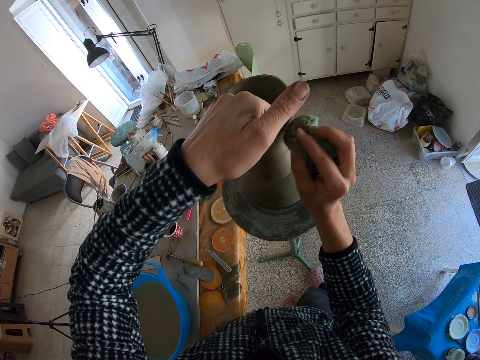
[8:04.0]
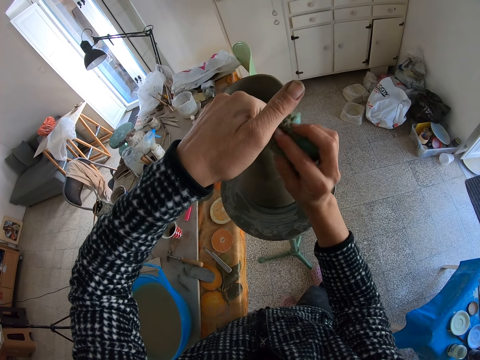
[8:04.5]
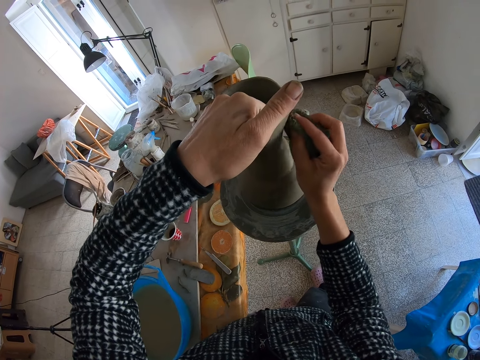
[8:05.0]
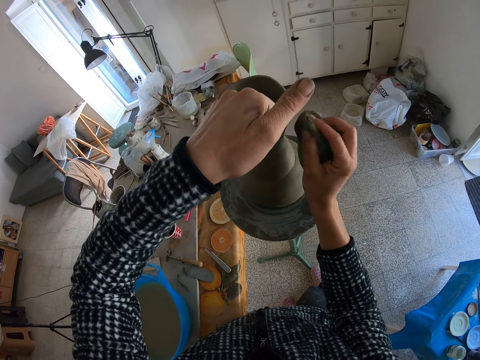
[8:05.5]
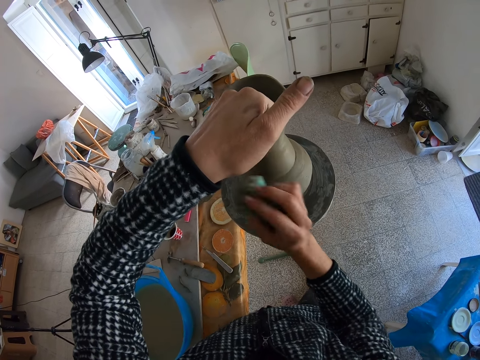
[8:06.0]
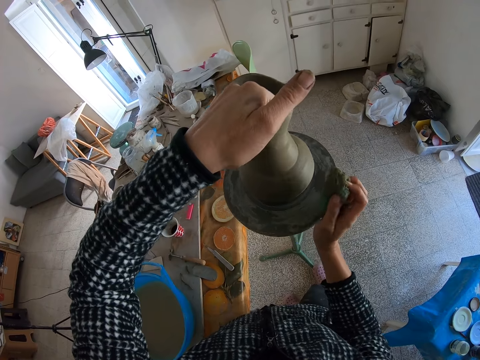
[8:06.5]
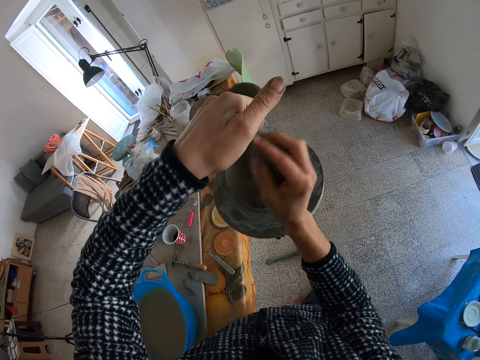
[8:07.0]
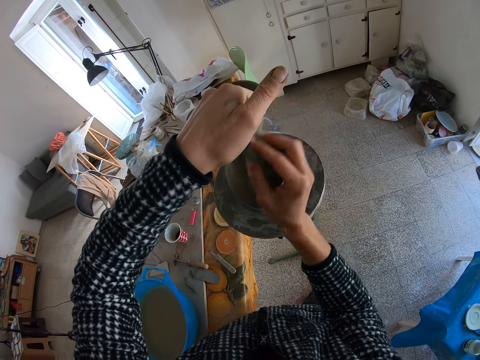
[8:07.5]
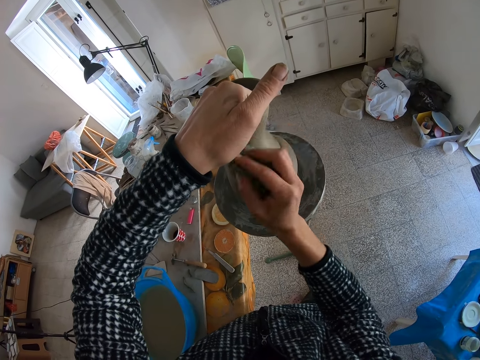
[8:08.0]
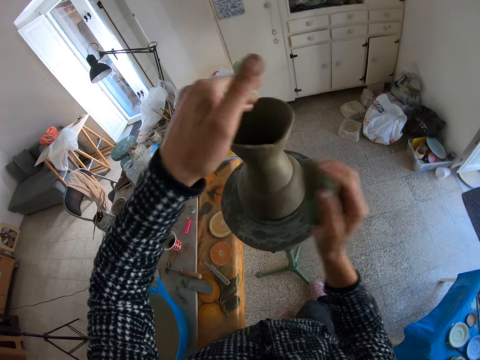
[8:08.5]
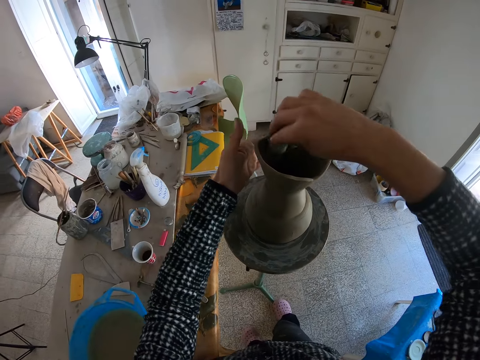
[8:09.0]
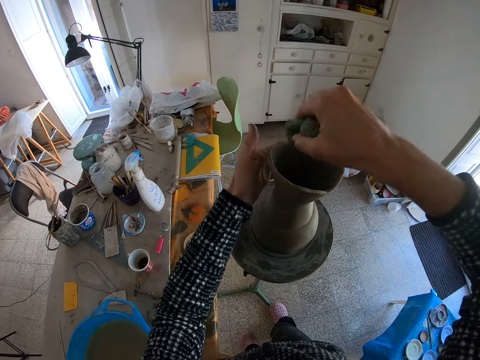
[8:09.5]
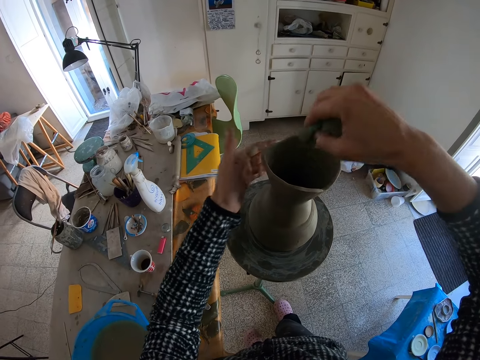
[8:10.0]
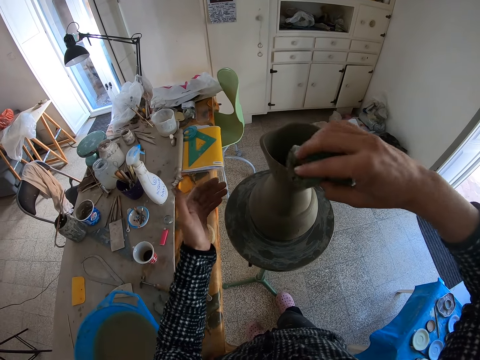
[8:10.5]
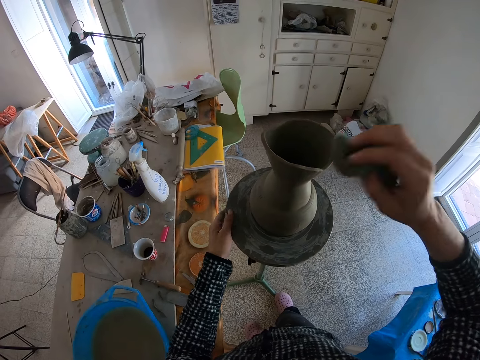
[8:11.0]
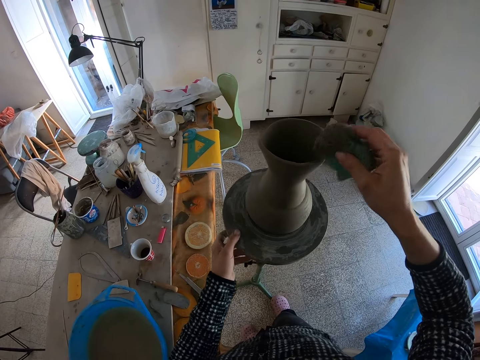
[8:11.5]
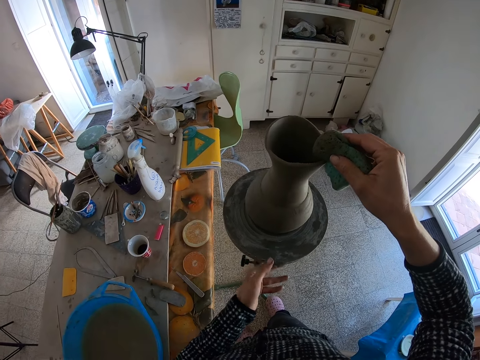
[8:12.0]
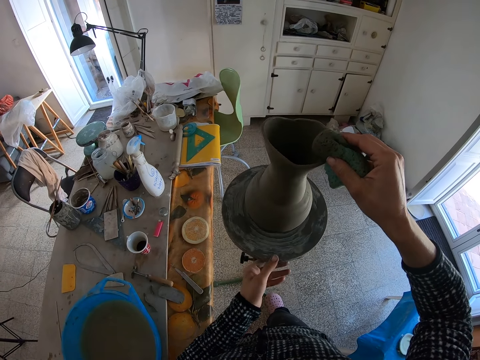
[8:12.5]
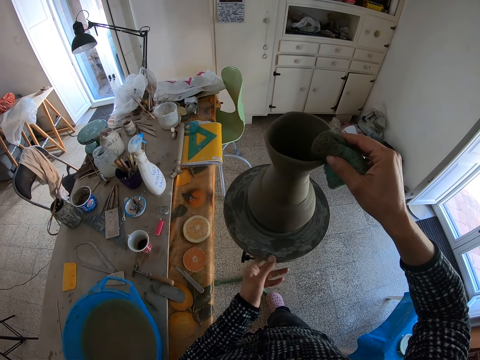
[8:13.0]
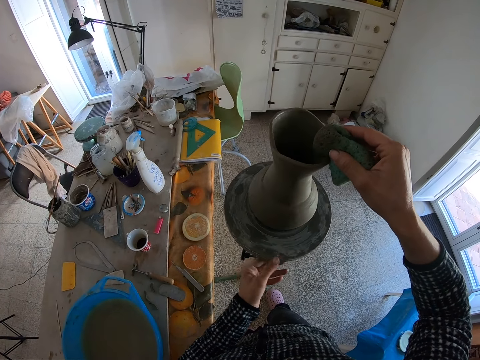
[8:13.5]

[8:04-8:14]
The camera wearer turns the turntable with her left hand. She shapes the clay vase with her left hand together with the foam in her right hand. She wipes excess clay with the sponge.

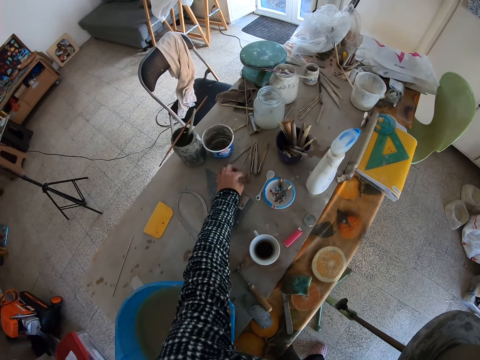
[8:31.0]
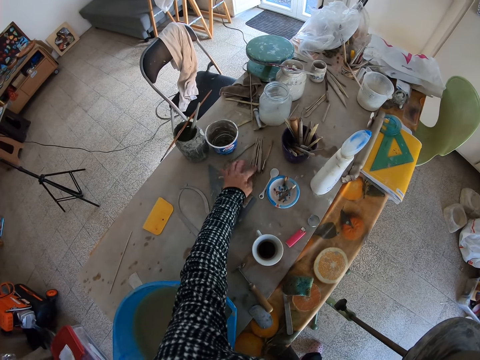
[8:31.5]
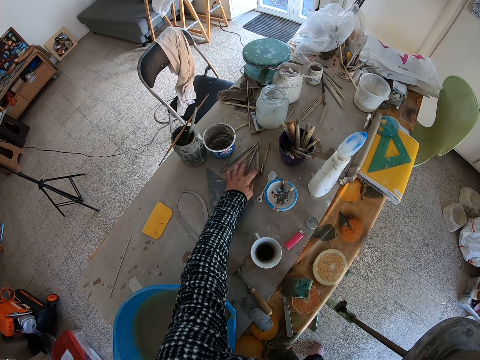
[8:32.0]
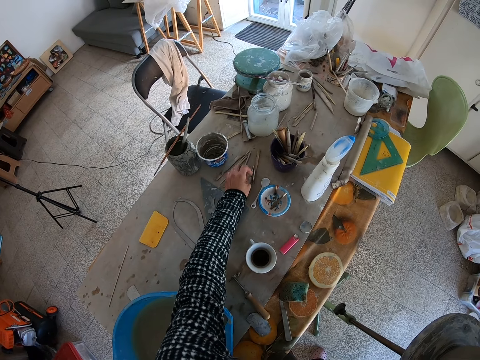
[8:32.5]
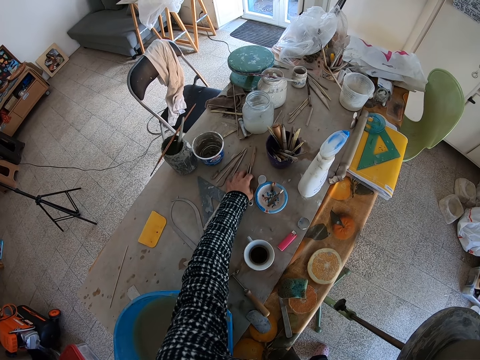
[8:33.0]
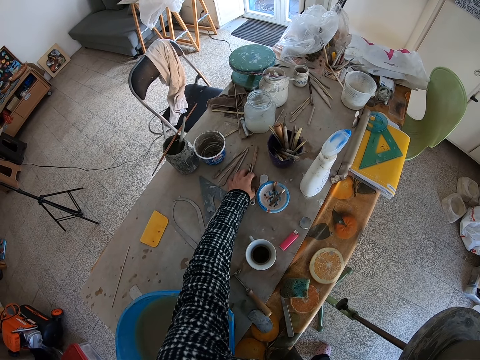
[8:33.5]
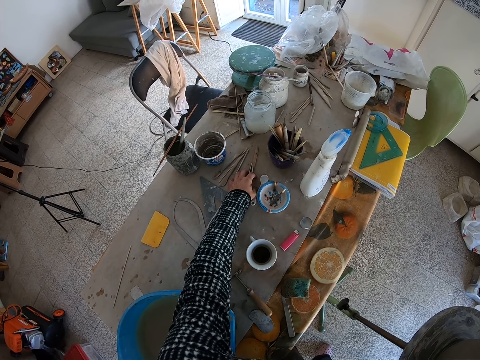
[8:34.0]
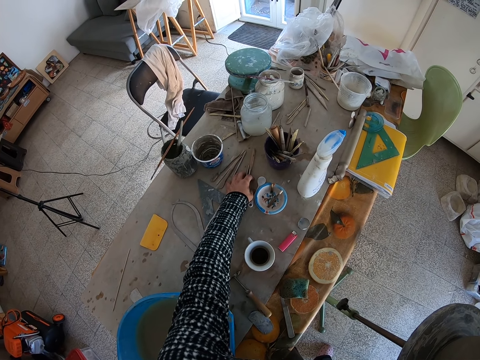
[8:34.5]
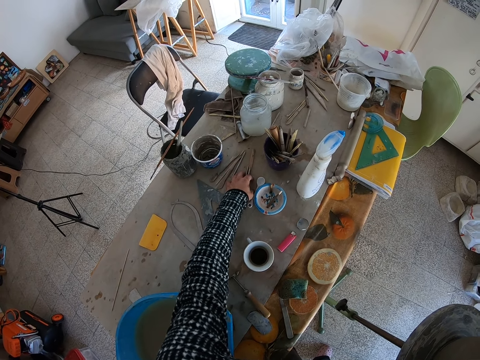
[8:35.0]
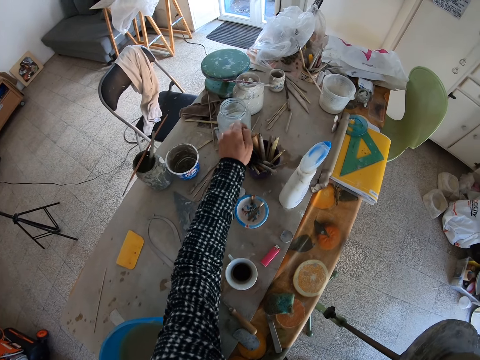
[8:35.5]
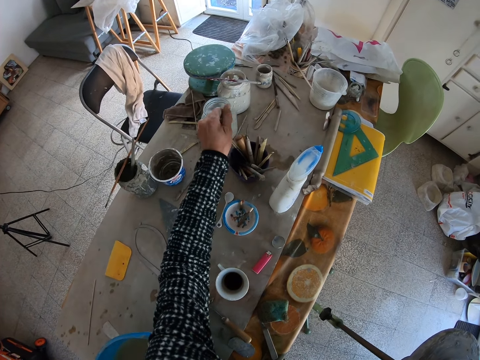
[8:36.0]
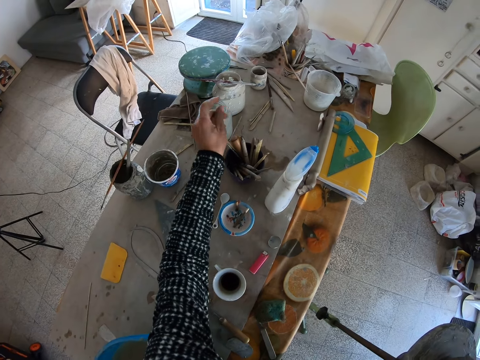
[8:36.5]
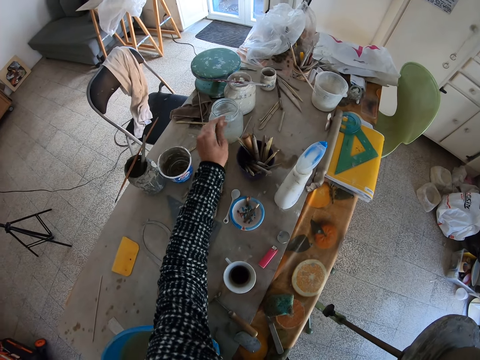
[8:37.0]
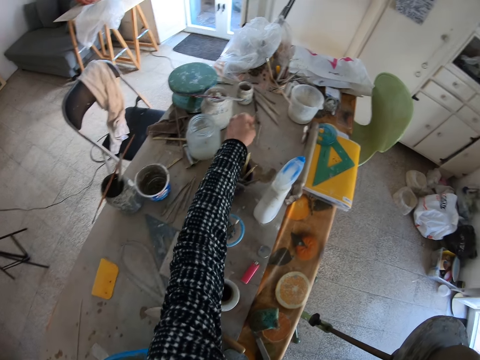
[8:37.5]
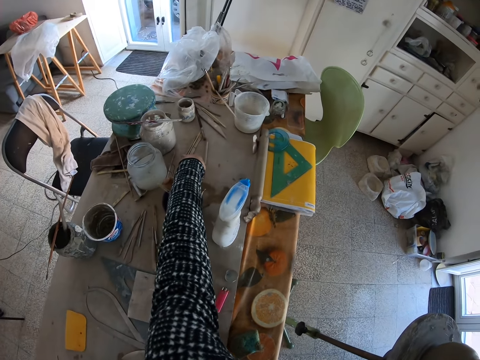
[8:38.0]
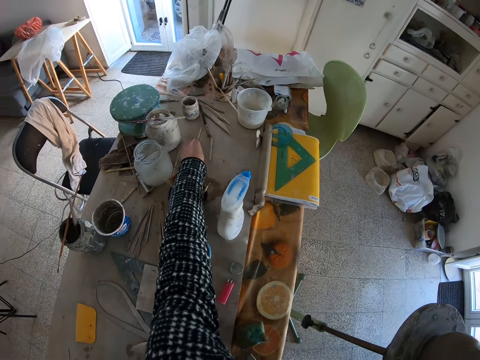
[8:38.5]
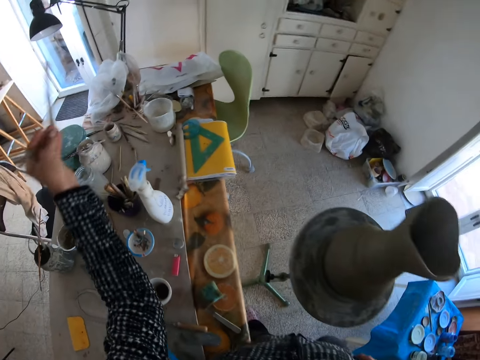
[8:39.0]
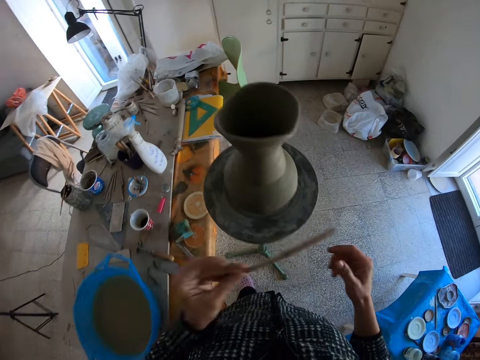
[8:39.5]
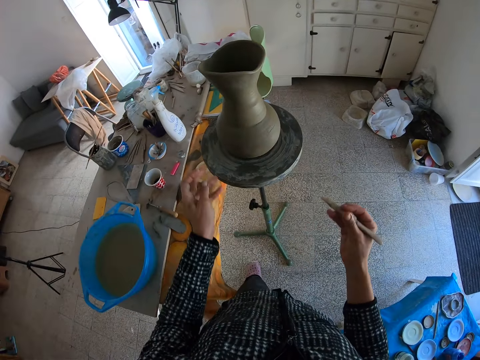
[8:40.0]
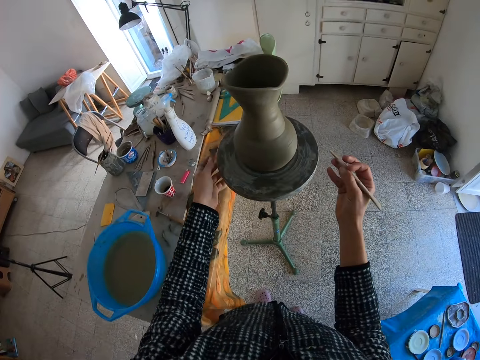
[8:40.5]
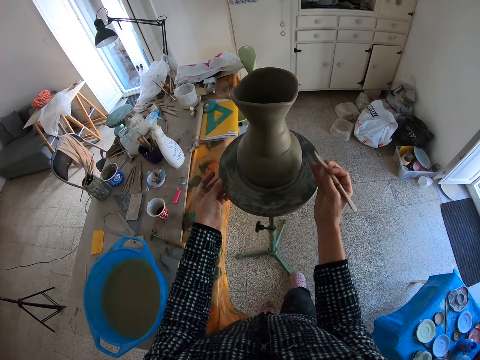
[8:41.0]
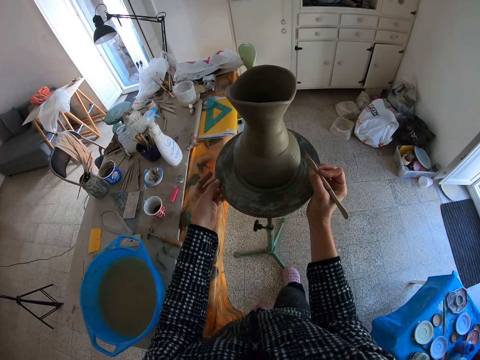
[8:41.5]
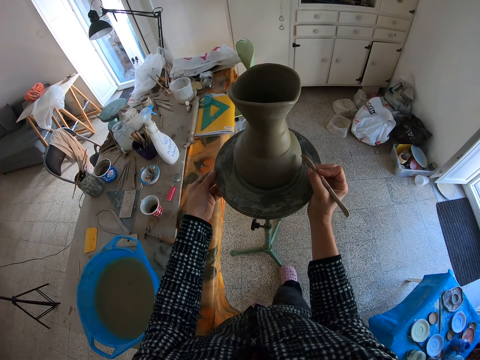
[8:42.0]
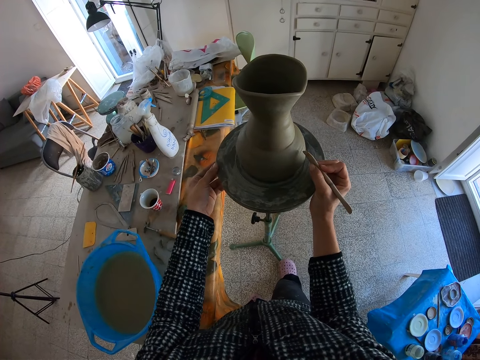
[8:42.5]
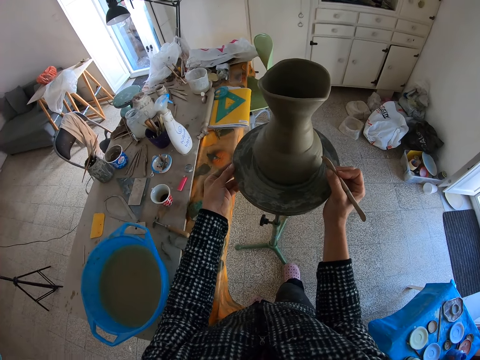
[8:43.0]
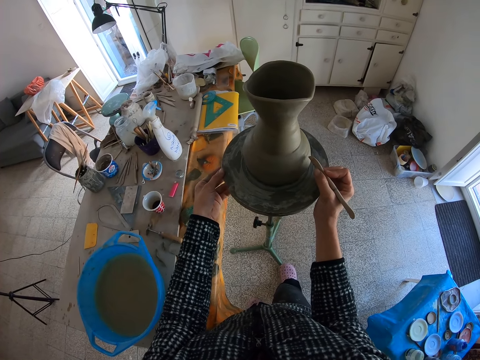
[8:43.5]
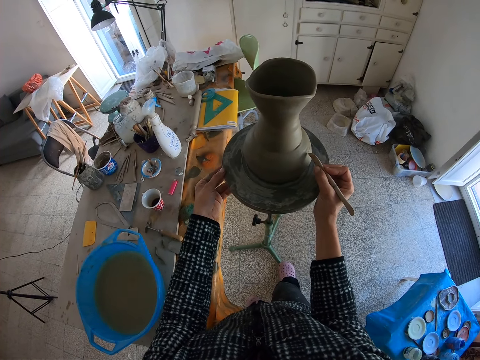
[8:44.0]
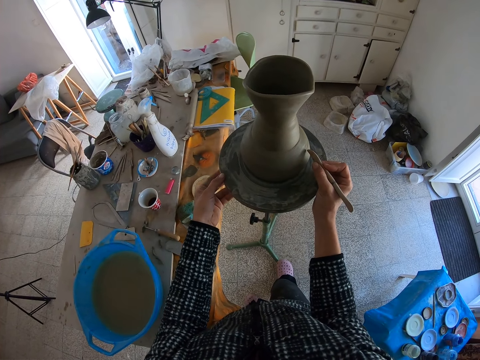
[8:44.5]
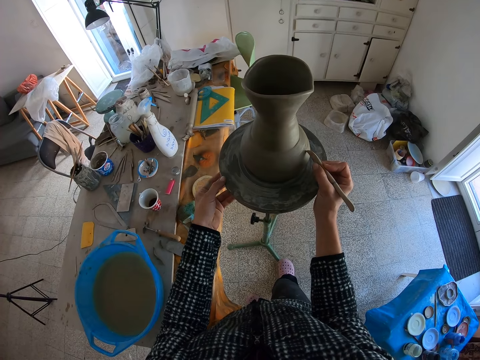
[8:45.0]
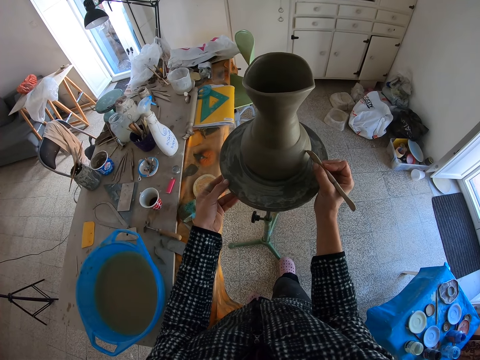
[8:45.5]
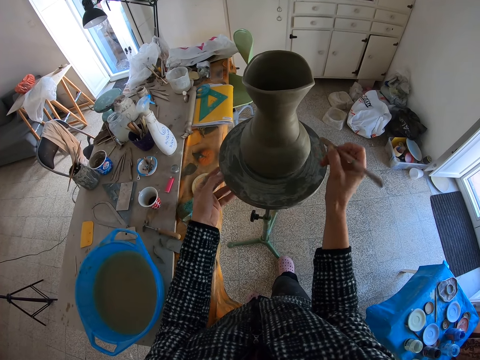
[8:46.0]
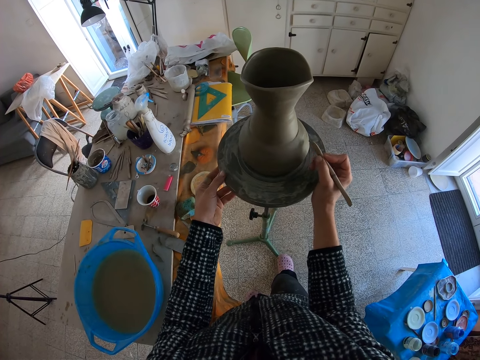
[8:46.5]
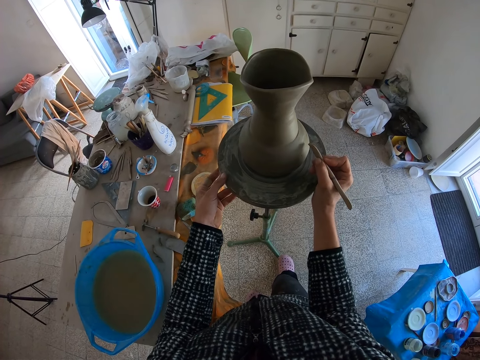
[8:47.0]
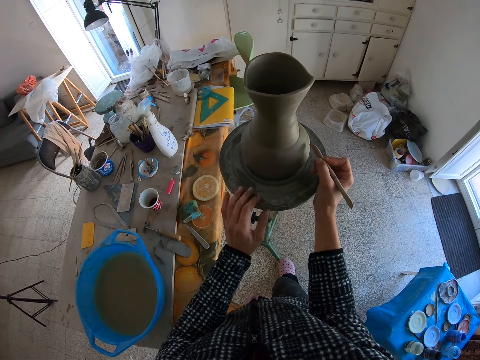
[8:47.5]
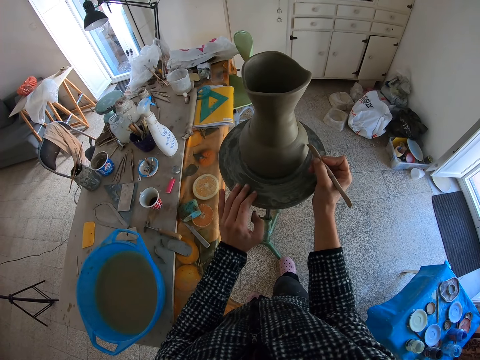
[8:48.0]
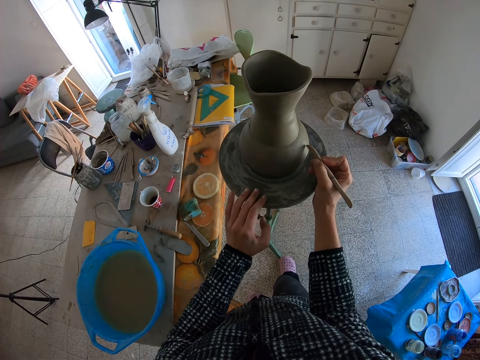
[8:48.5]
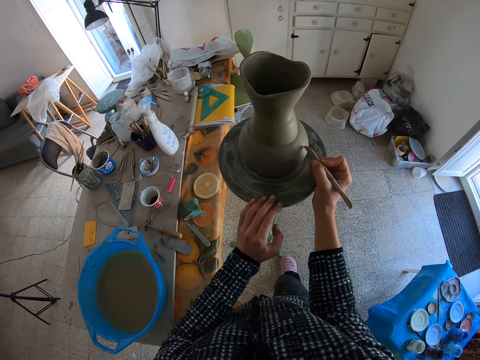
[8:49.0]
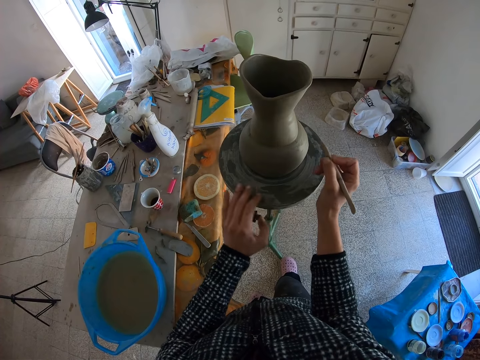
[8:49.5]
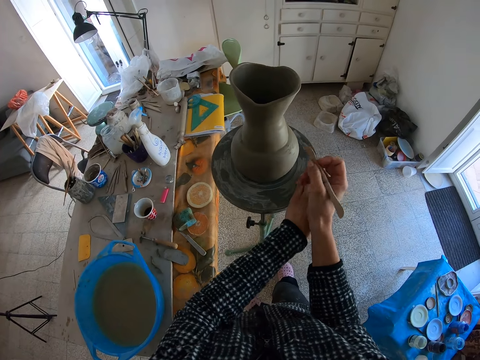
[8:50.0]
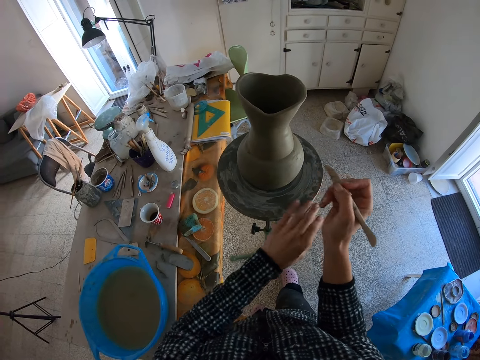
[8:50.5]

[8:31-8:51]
The camera wearer looks at tools on the table. She picks up a wax carver or needle tool on the worktable with her left hand. She passes the wax carver in her left hand to her right hand. She moves the turntable with her left hand. She pierces the vase with the needle tool. She carves the clay vase on the turntable with the wax carver in her right hand. She turns the turntable with her left hand.
